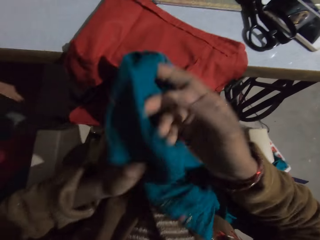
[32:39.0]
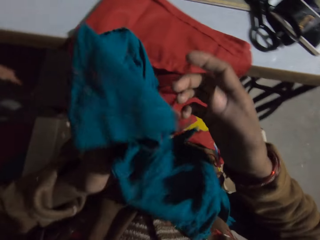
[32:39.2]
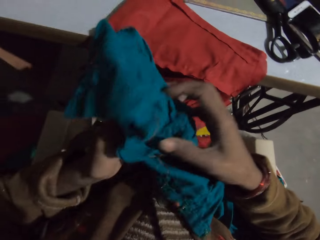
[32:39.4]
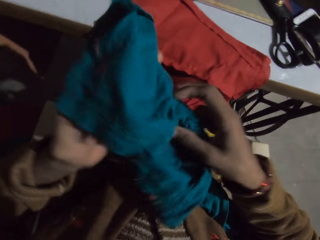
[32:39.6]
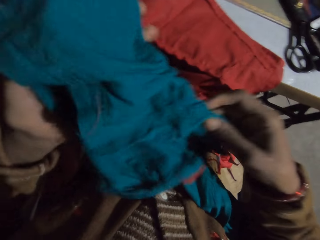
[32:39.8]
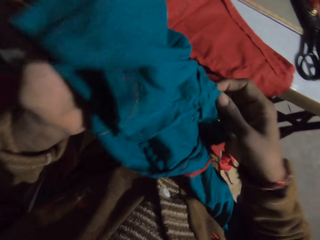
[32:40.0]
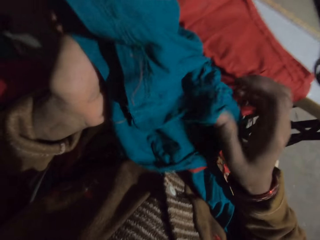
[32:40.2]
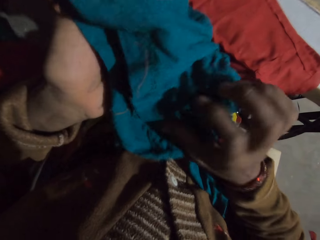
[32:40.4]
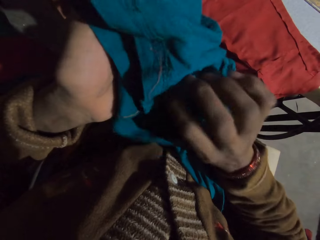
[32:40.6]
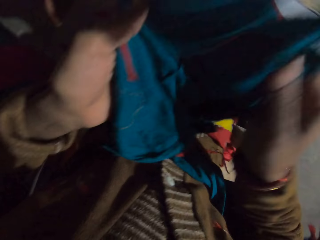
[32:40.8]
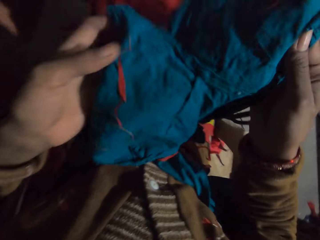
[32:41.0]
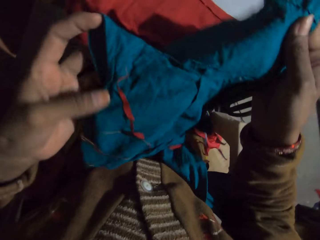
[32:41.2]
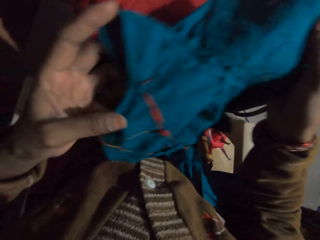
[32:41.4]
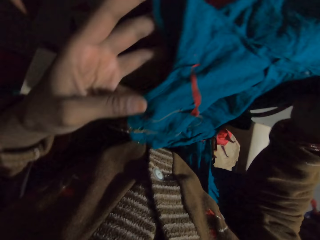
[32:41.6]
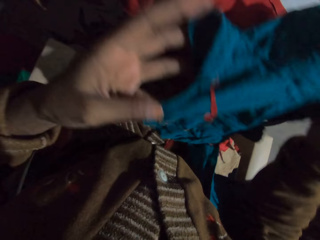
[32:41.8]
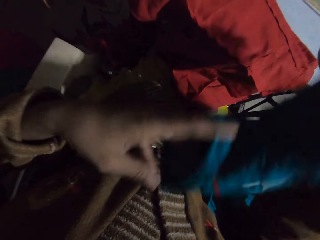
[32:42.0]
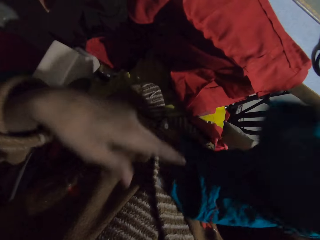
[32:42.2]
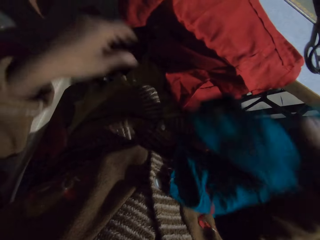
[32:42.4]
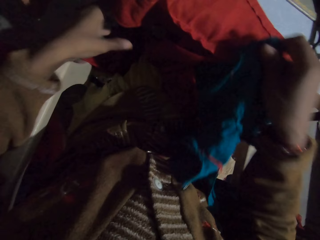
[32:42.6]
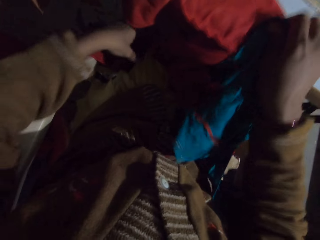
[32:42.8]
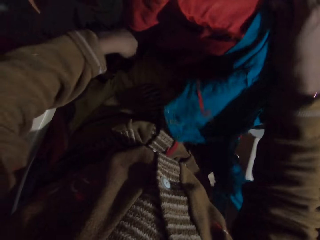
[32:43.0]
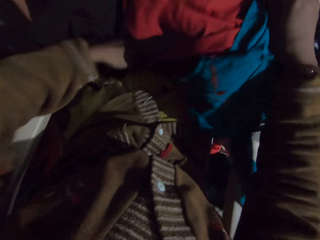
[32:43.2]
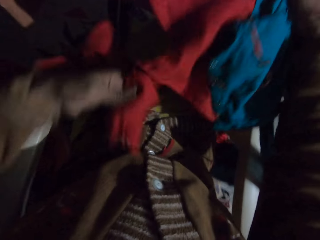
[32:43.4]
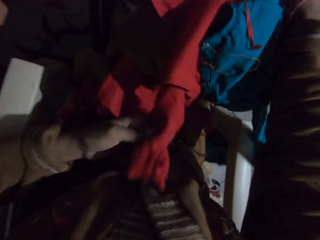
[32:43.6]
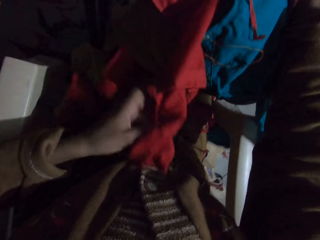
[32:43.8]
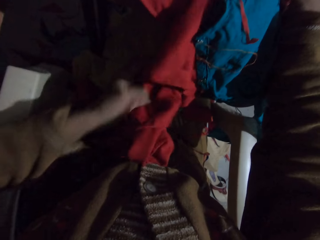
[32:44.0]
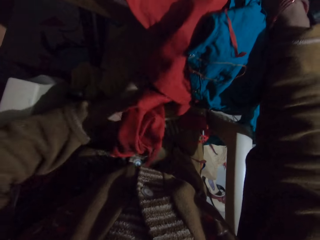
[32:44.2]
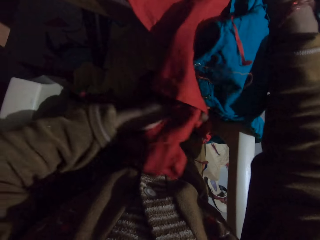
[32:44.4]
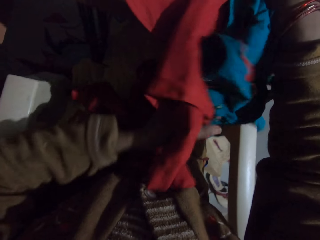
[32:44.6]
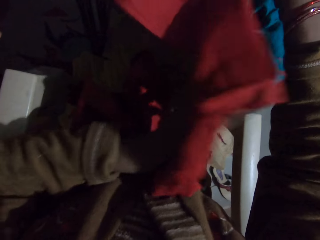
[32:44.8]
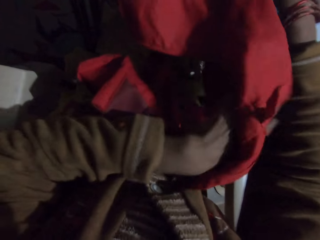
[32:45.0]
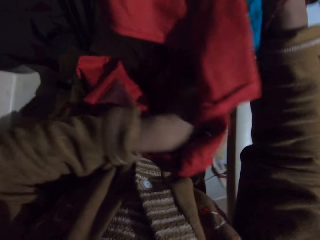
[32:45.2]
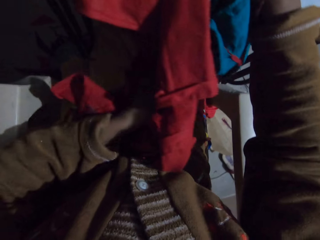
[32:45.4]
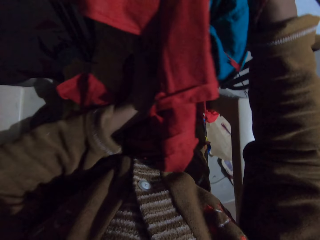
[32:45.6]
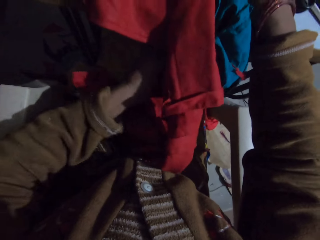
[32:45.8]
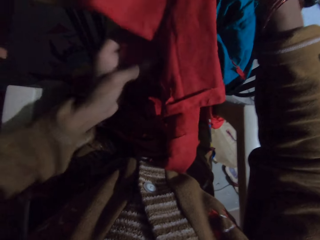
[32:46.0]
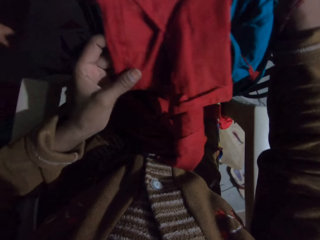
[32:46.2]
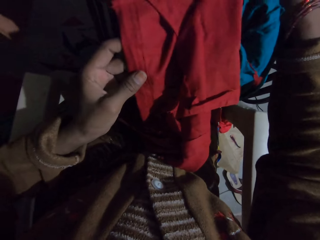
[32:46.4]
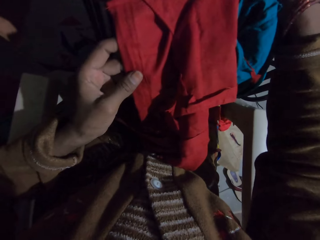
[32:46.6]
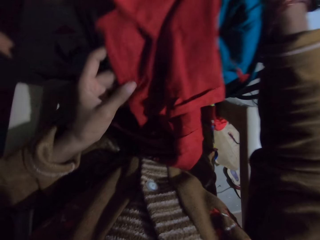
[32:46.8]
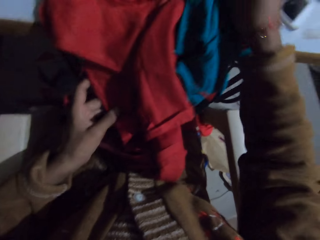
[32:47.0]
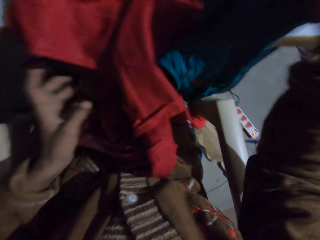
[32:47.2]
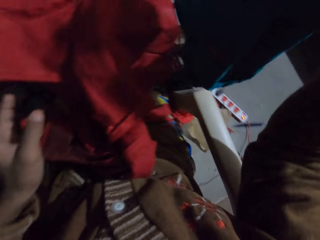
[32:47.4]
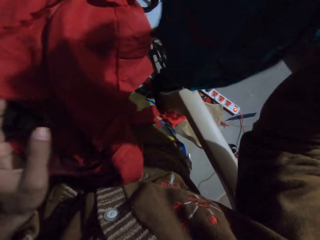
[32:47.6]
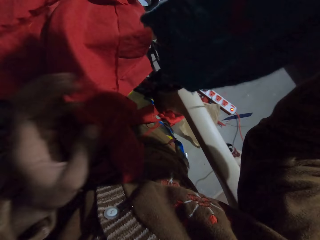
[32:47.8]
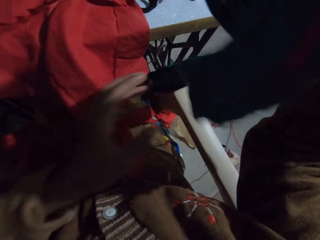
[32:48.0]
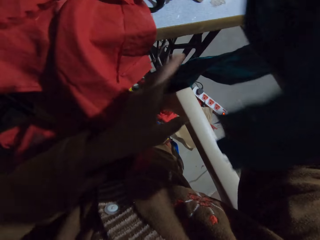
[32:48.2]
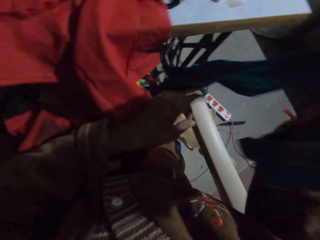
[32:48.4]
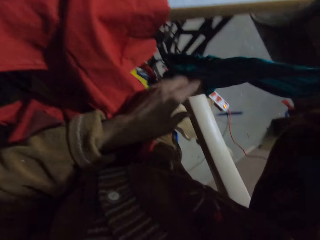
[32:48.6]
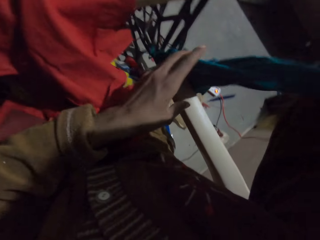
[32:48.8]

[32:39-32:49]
The camera wearer unfolds the fabric. They look at the cloth. They adjust the fabric. They place the cloth on the sewing machine. They look at the cloth.

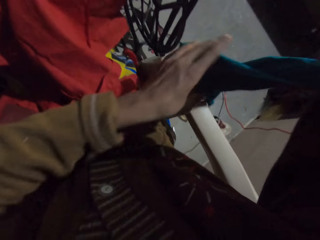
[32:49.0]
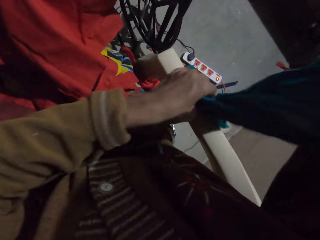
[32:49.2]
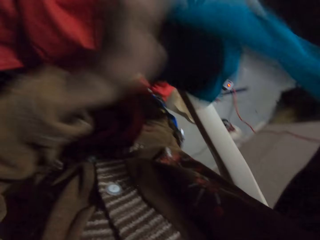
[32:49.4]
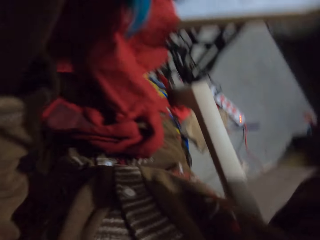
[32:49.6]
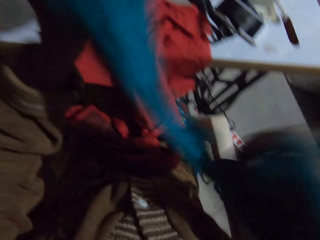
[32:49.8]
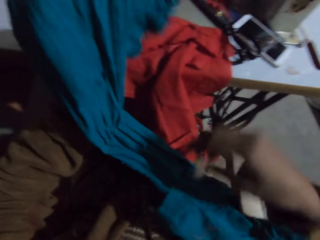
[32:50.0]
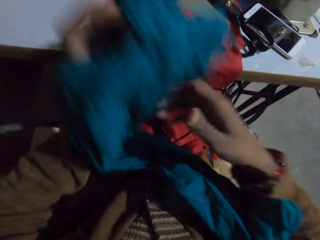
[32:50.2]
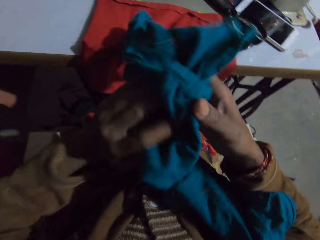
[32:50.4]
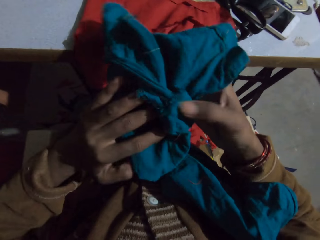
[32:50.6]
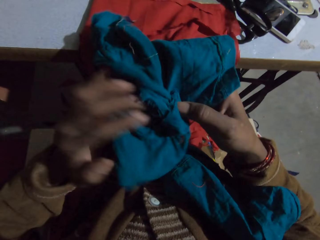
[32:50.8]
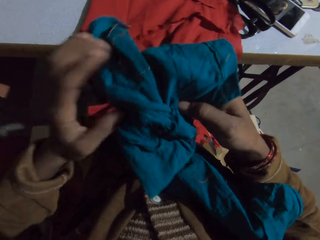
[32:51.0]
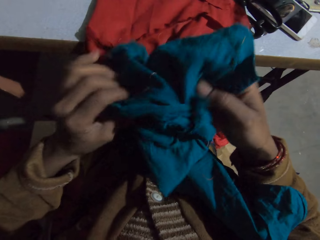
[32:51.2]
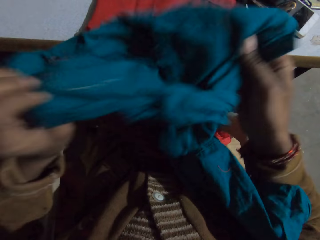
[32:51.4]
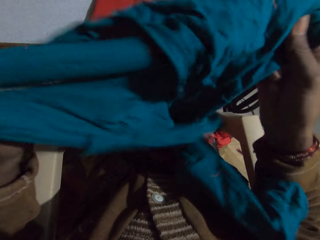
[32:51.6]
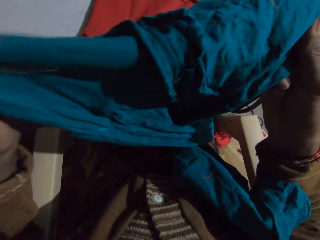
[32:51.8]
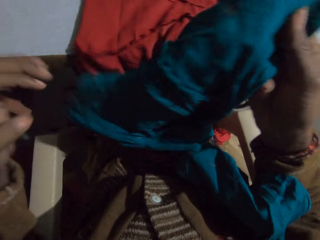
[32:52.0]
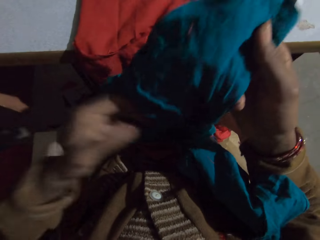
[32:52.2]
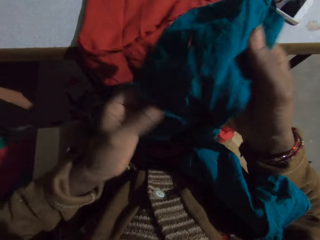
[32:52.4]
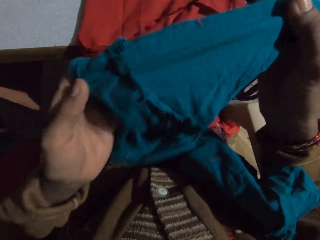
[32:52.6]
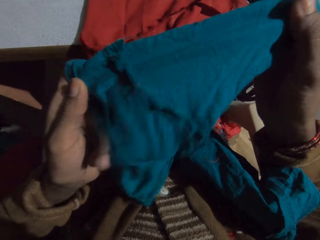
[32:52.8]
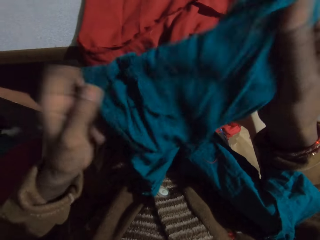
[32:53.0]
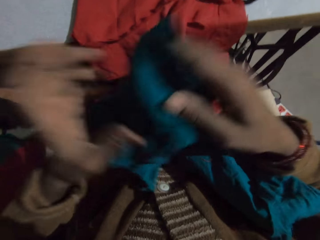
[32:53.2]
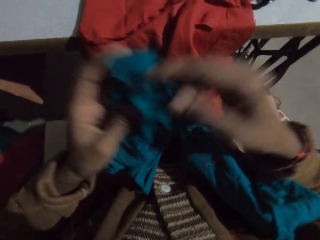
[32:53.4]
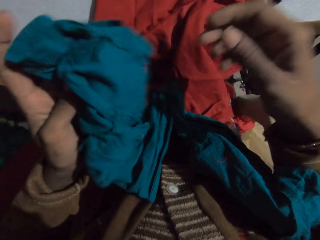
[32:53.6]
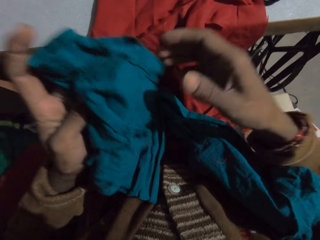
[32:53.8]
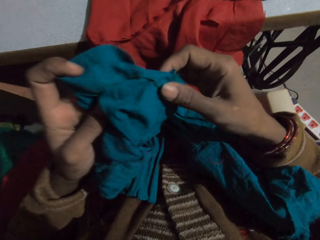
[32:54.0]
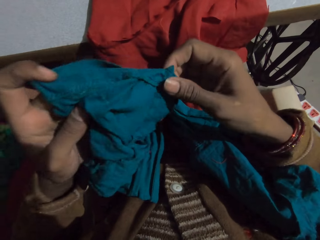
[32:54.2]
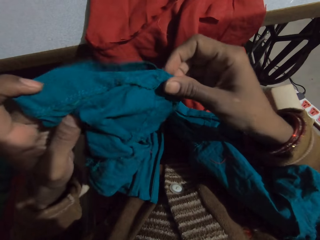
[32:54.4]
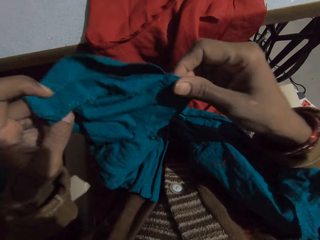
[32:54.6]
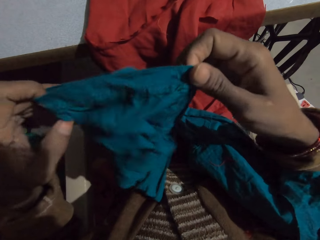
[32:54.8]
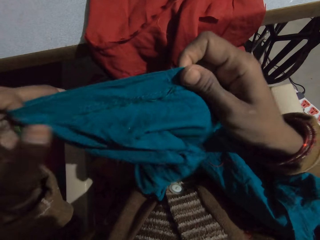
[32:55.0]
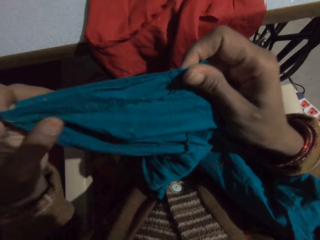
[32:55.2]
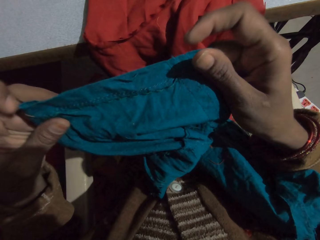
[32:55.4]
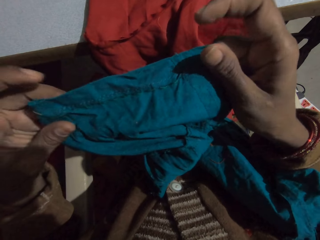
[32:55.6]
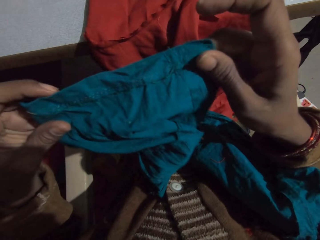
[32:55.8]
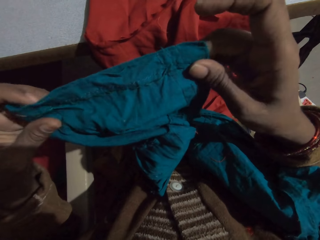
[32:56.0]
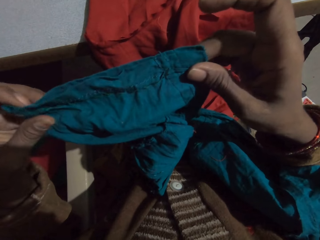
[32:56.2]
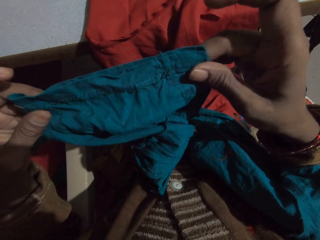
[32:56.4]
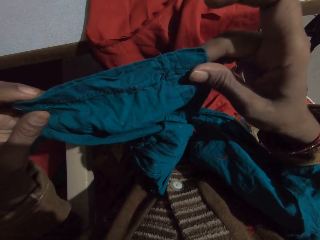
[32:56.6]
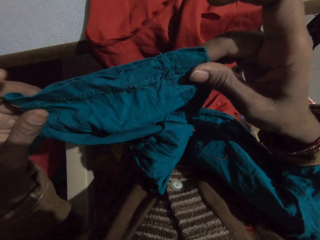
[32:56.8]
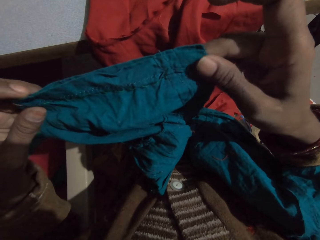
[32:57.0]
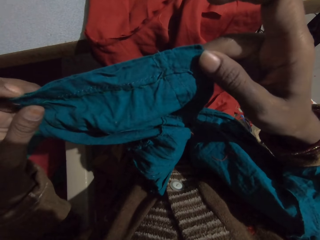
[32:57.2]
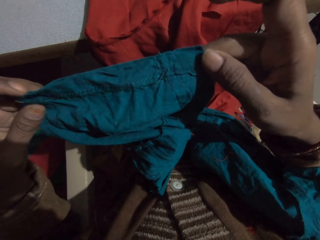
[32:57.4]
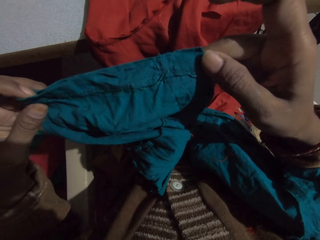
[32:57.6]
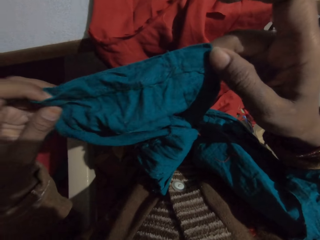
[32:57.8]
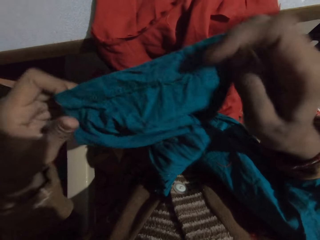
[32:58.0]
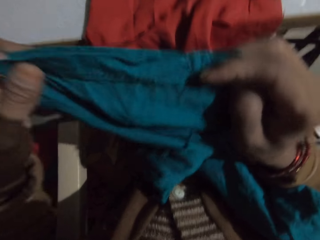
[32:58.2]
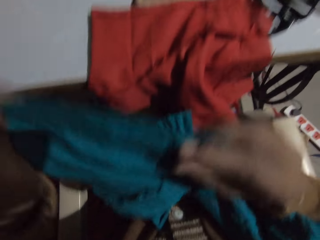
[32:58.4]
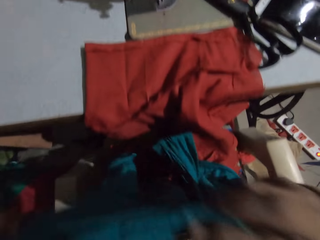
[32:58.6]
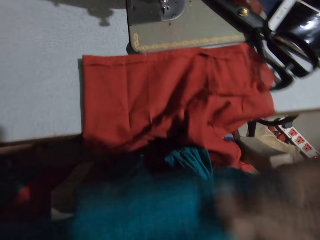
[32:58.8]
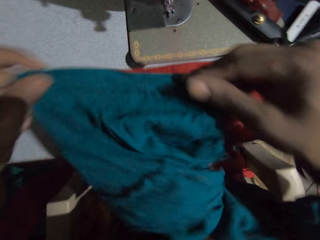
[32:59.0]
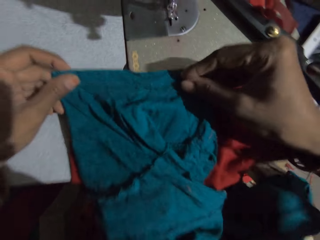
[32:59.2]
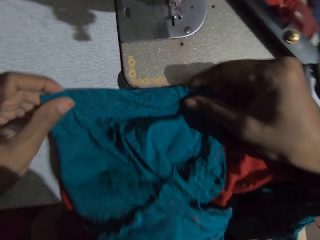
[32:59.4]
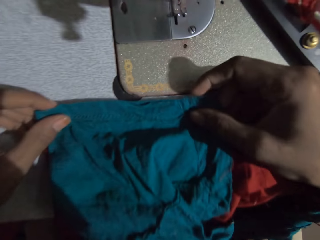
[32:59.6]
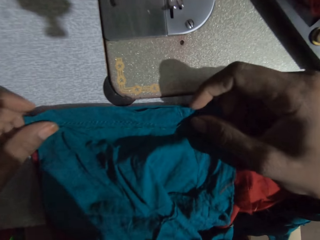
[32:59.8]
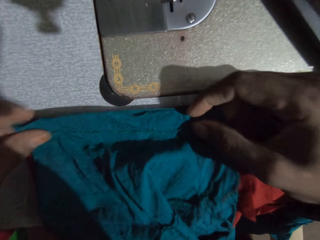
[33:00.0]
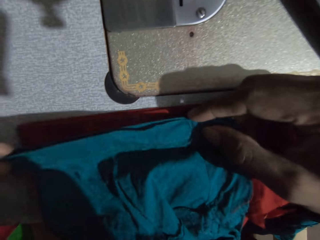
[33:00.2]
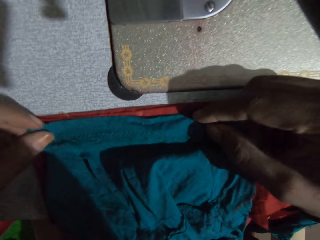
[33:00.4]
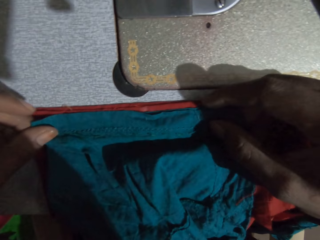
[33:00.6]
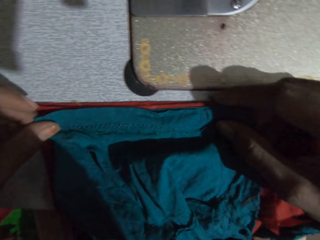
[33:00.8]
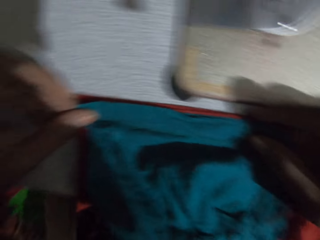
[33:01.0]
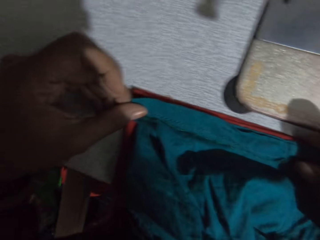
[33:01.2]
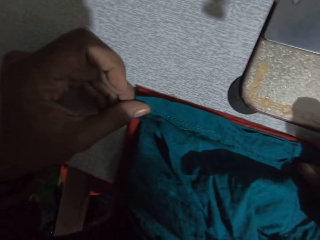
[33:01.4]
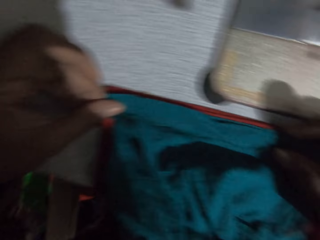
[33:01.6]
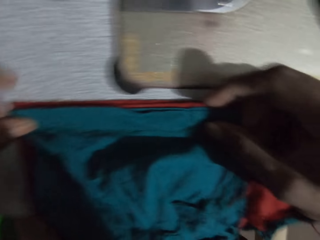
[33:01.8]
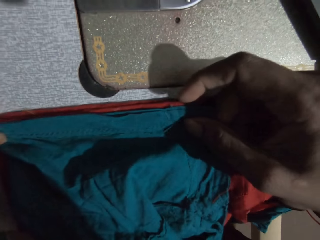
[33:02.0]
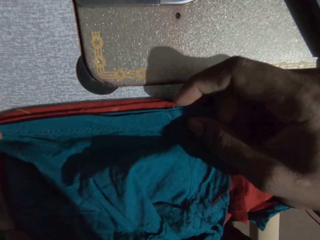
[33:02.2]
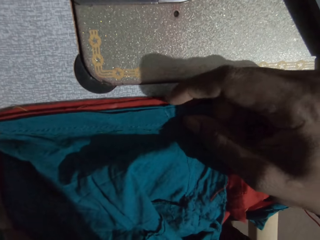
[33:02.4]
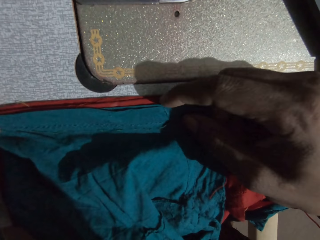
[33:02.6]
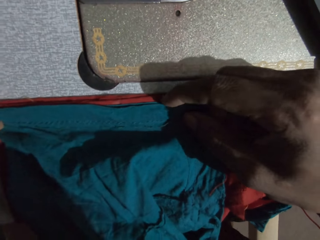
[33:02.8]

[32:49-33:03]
The camera wearer moves the cloth. They stretch the cloth. They look at the cloth. They place the cloth on the cloth. They measure the fabric against the fabric.
